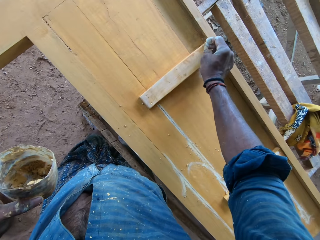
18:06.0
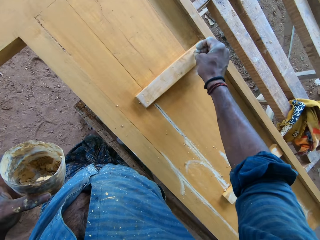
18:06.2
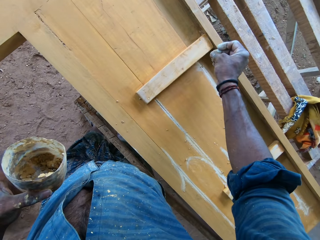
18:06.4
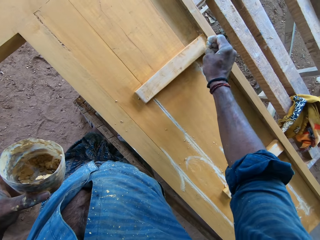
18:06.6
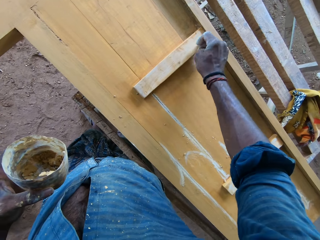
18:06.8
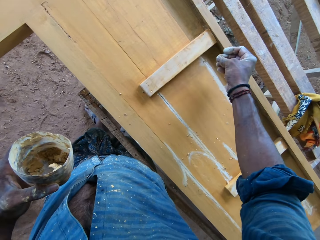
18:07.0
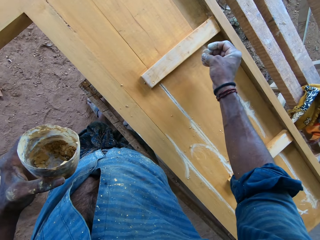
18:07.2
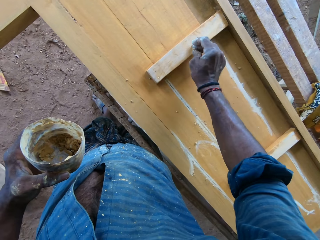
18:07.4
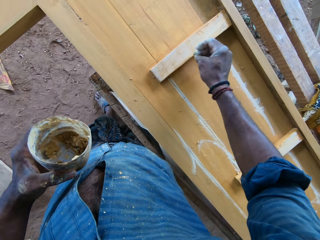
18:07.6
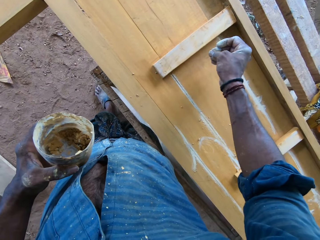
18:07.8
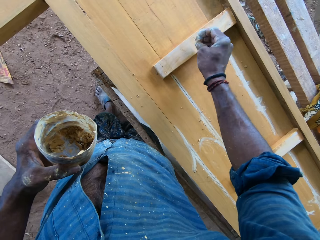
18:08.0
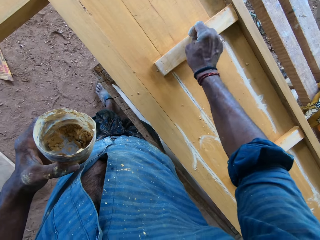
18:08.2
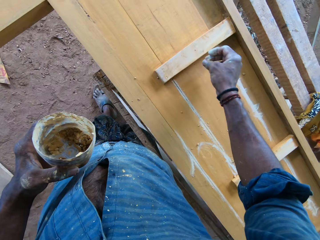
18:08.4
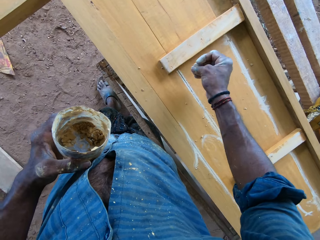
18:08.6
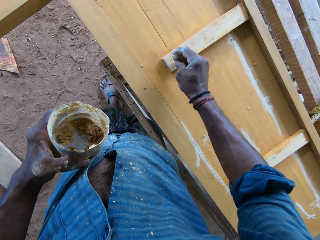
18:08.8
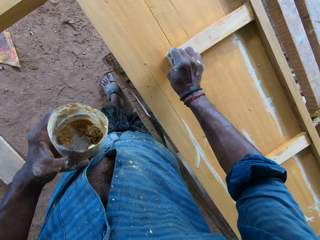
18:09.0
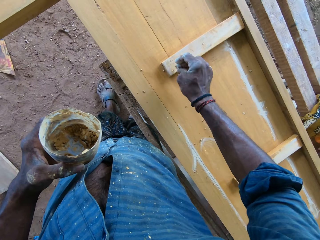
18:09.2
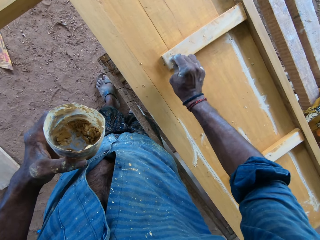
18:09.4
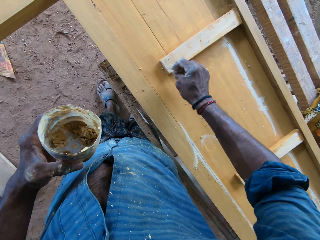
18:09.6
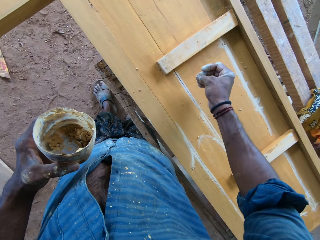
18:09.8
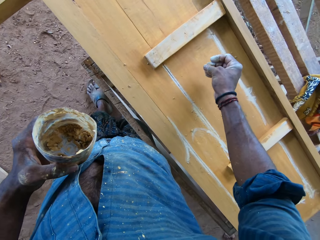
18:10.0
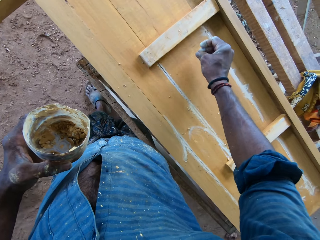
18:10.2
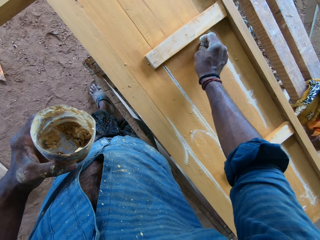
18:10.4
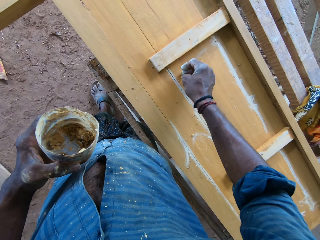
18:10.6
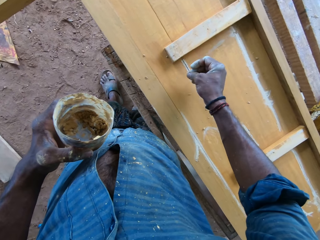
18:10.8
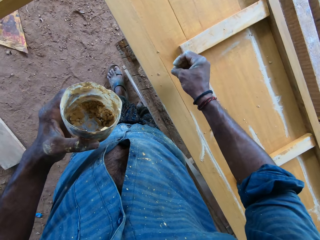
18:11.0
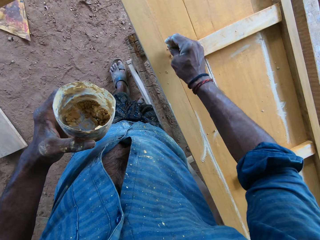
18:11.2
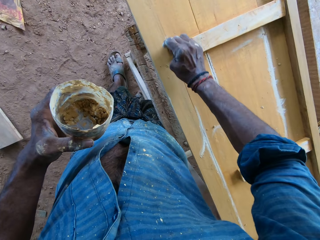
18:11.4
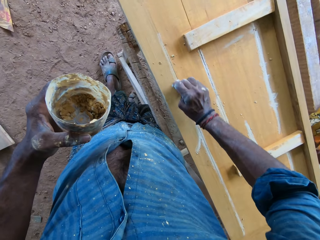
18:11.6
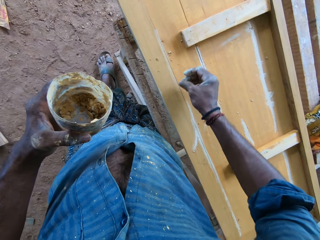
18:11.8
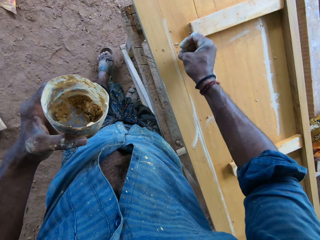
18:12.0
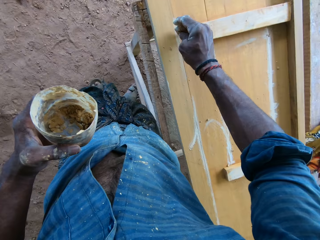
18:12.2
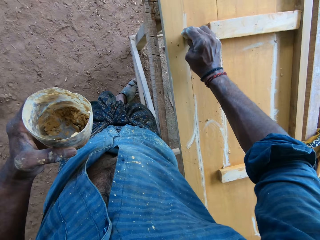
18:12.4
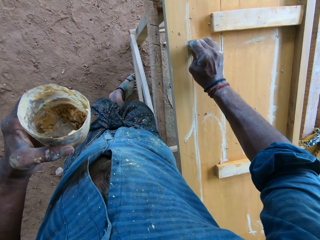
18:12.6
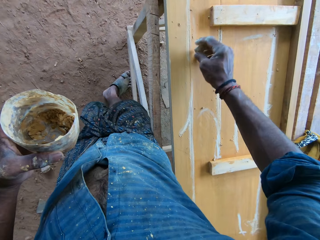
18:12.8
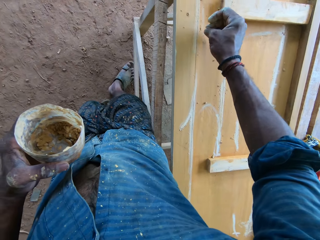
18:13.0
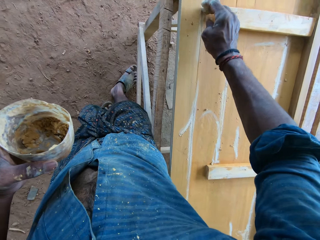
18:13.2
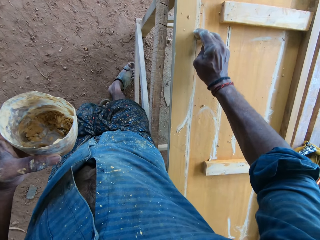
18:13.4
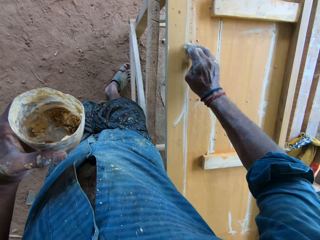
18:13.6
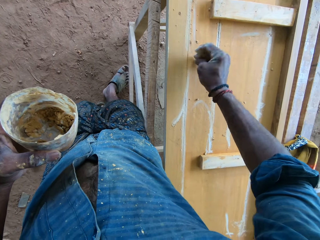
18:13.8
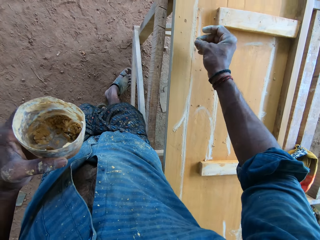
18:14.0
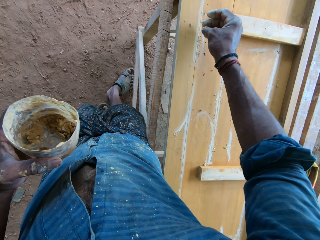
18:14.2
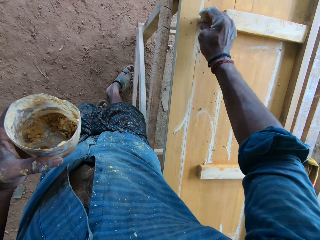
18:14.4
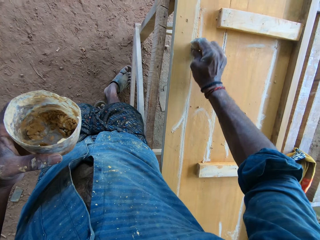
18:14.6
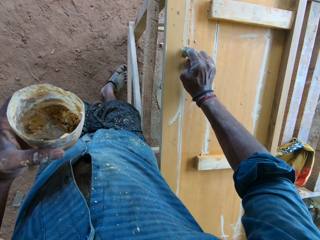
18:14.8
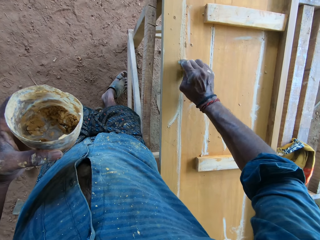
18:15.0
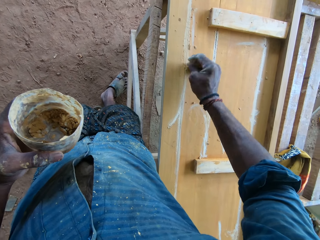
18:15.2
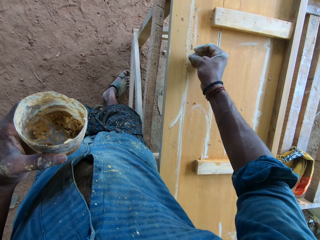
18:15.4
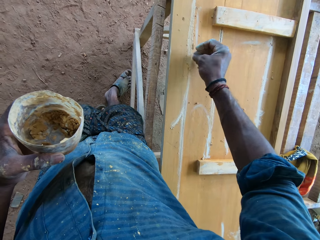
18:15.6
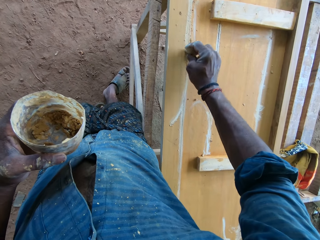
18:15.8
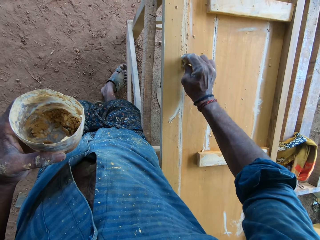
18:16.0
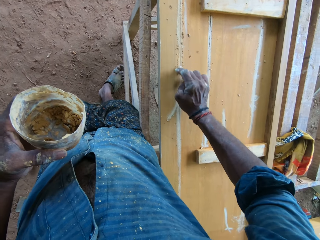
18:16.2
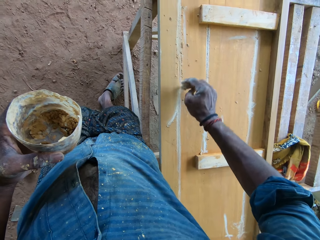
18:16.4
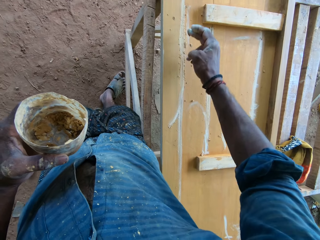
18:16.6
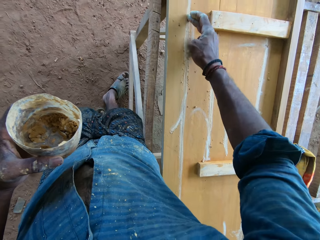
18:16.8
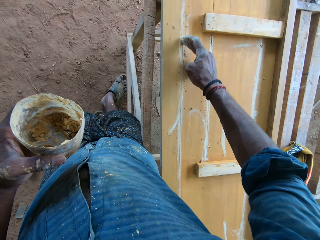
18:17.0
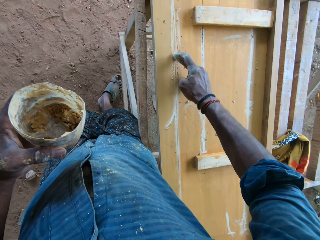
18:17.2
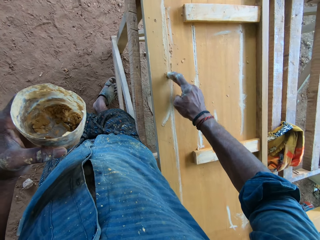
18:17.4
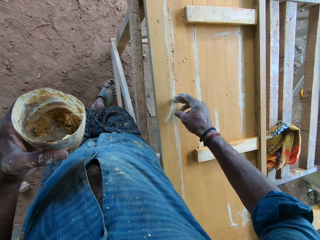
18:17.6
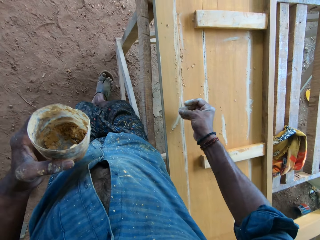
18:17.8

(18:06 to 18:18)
The camera wearer fills the wood on the table stand with the wood filler in his right hand.

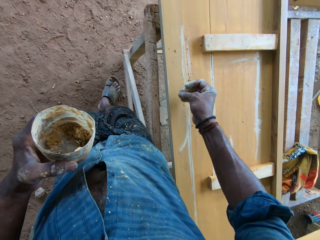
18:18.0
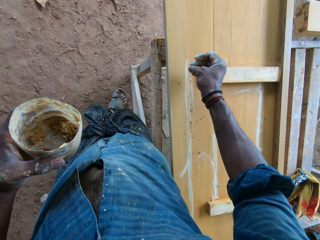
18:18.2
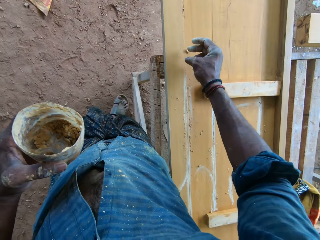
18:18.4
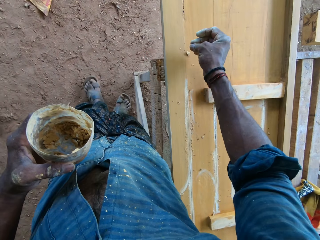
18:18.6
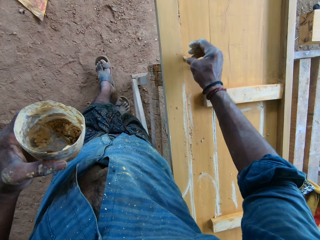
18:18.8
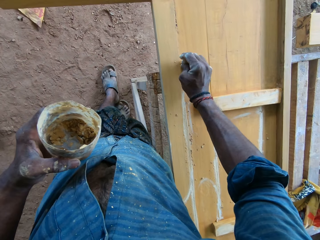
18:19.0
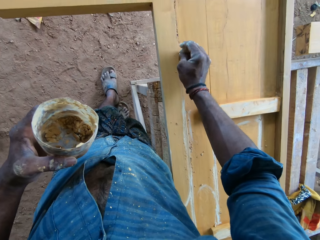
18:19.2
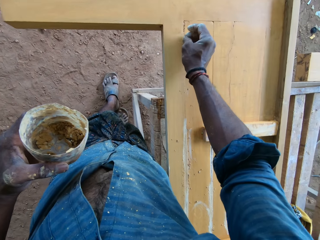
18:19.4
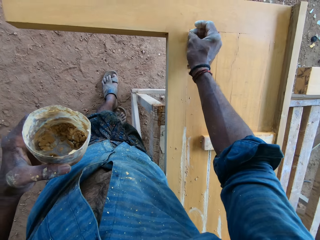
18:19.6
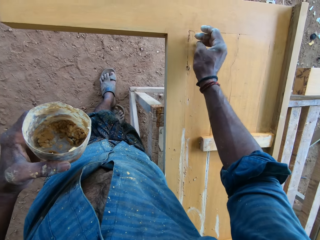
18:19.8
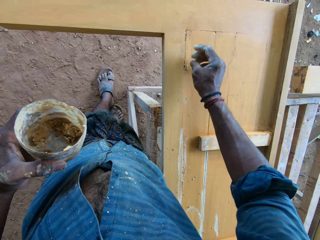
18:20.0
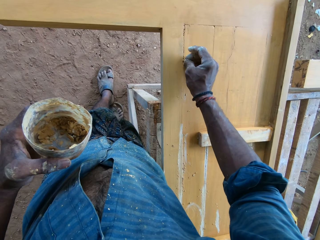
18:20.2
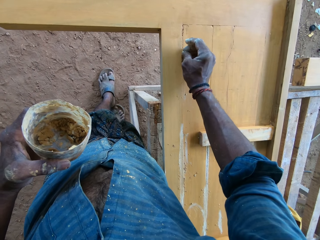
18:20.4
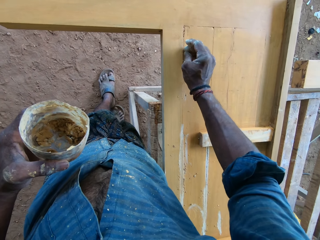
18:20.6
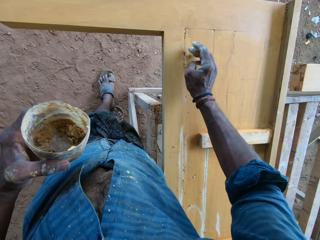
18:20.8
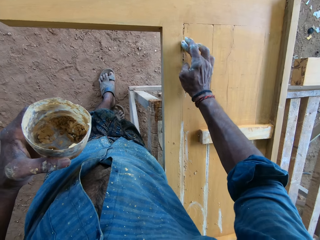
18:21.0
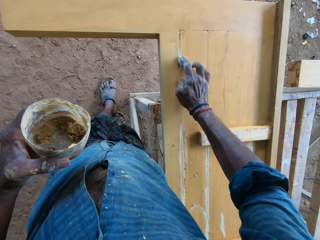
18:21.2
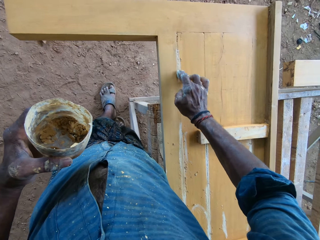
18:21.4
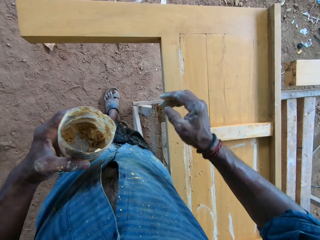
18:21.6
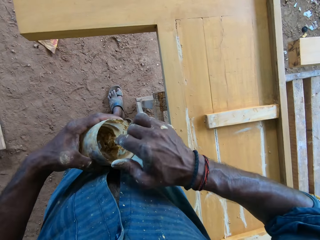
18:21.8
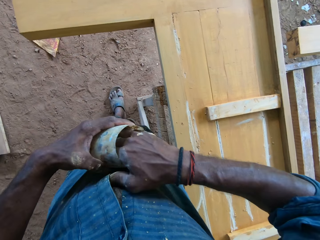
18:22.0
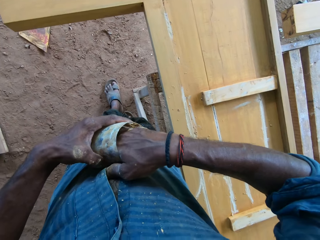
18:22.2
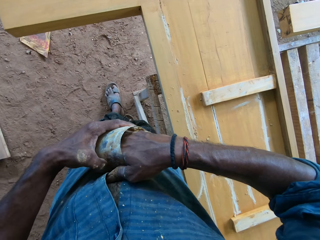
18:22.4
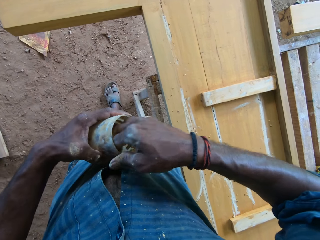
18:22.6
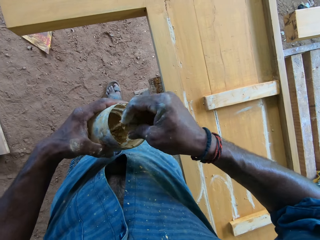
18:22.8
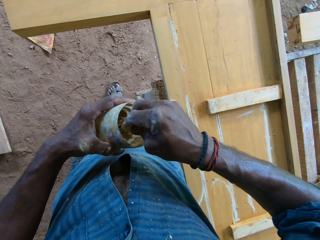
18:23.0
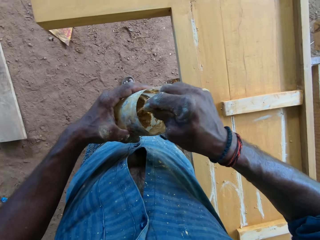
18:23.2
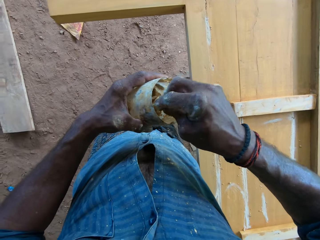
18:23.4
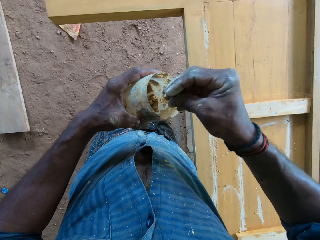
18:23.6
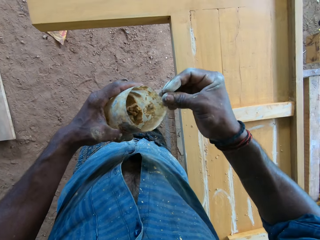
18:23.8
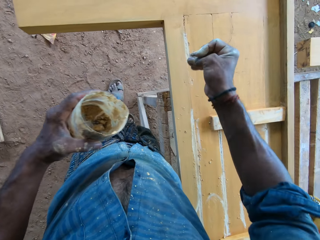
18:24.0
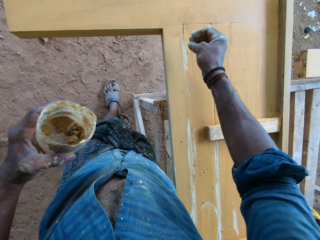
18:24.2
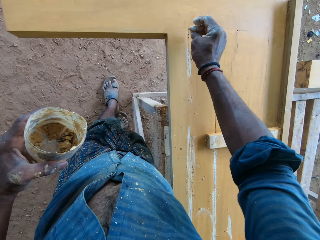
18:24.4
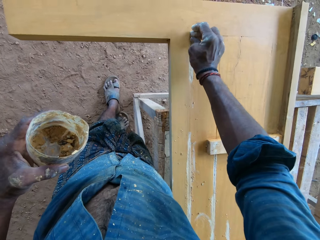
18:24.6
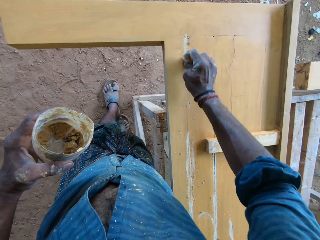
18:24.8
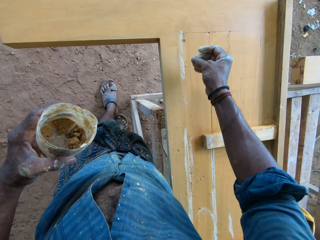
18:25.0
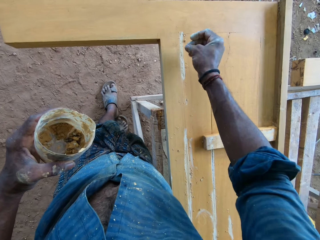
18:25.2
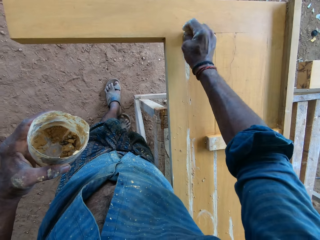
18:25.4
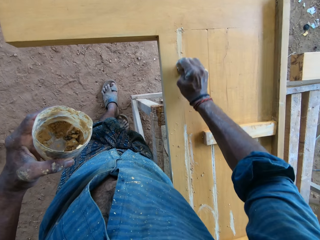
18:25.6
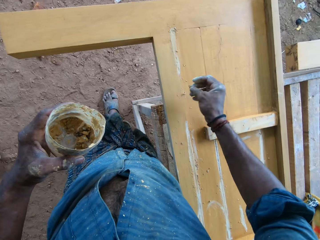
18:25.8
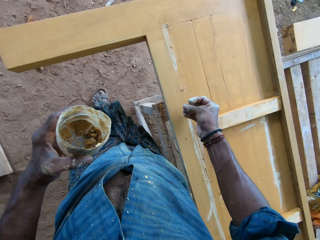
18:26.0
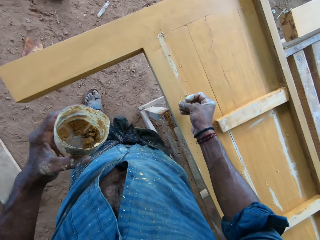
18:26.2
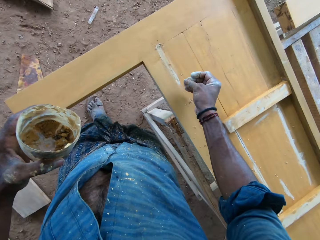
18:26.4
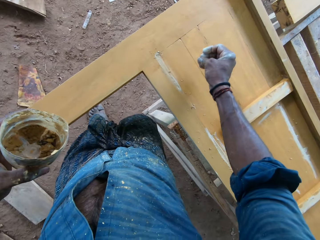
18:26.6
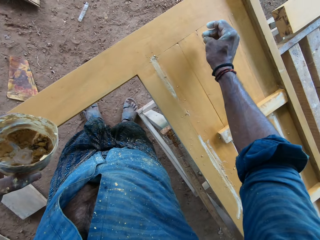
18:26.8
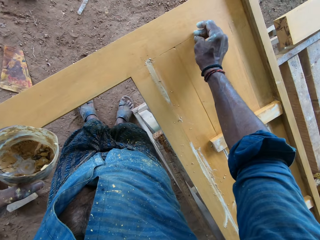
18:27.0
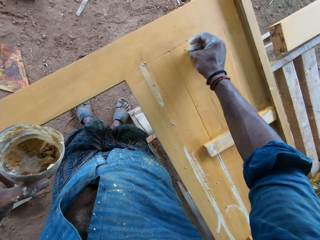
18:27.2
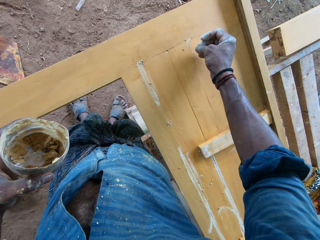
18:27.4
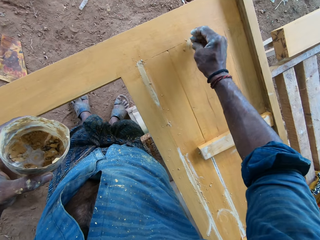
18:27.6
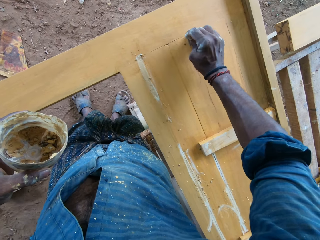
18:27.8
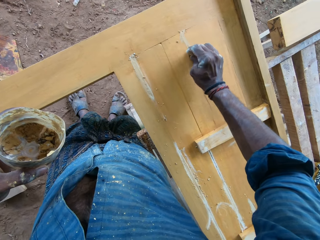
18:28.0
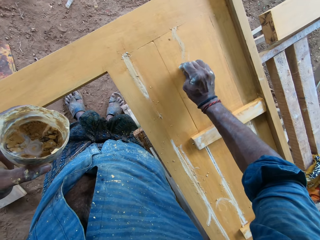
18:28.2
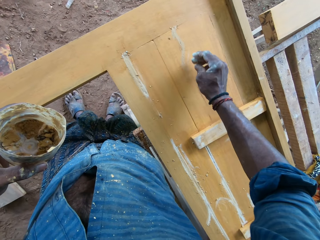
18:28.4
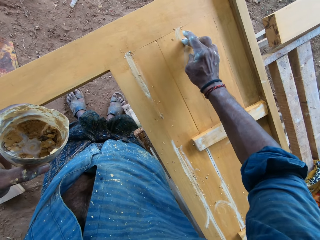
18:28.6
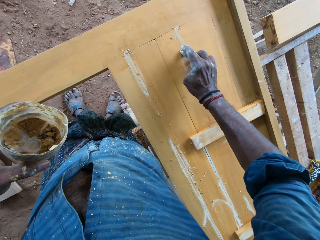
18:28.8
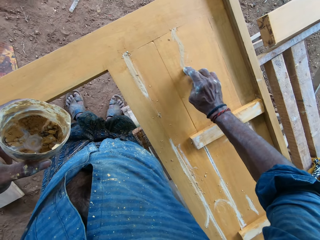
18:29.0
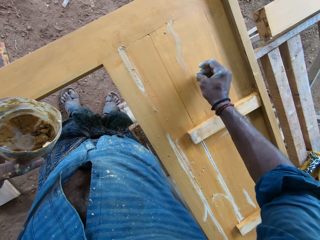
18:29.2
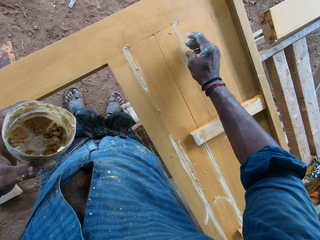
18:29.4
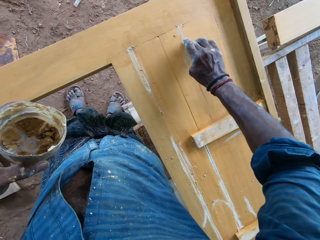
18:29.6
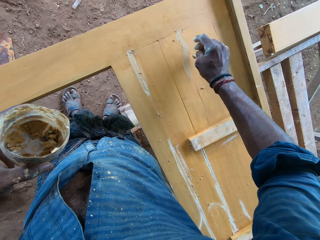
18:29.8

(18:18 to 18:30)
The camera wearer reaches into the plastic container in his left hand with his right hand. He collects chalk from the plastic container in his left hand with his right hand. He takes his right hand out of the plastic container in his left hand. He rubs the chalk on the wooden bed frame with his right hand.
